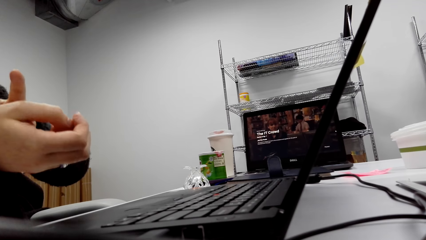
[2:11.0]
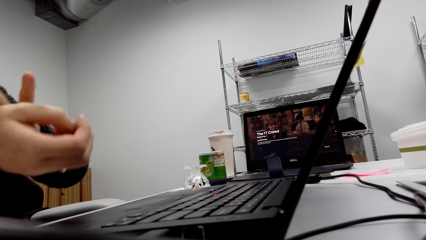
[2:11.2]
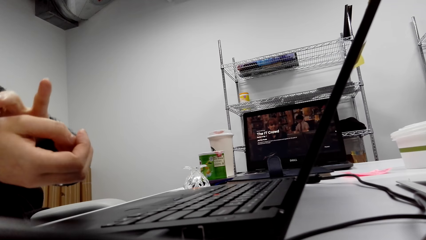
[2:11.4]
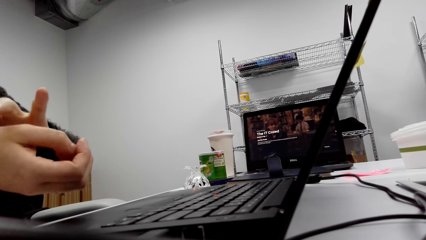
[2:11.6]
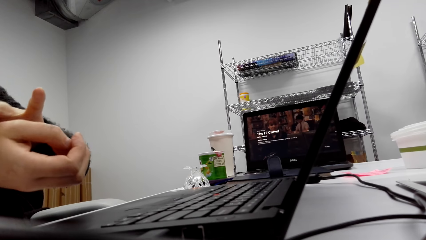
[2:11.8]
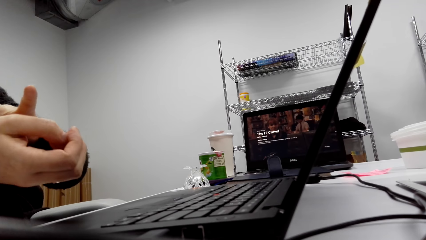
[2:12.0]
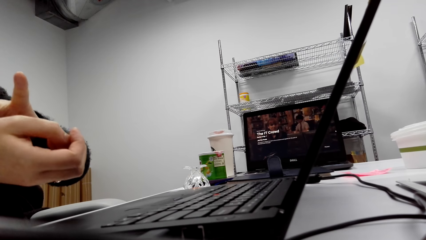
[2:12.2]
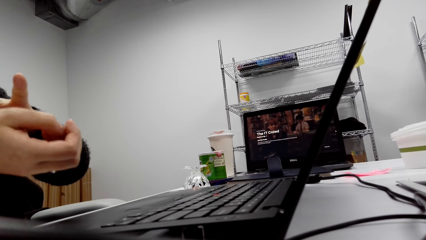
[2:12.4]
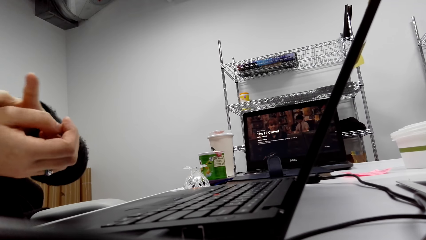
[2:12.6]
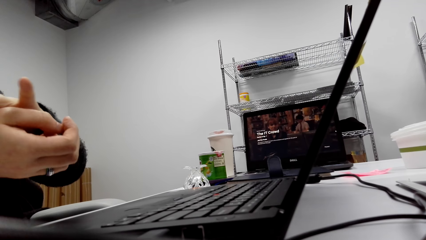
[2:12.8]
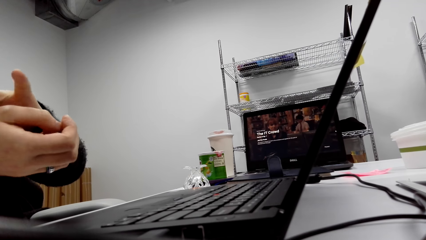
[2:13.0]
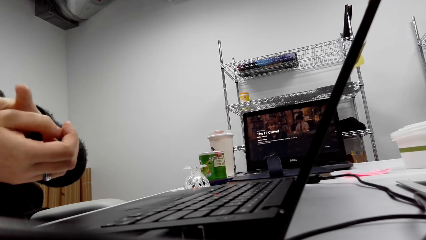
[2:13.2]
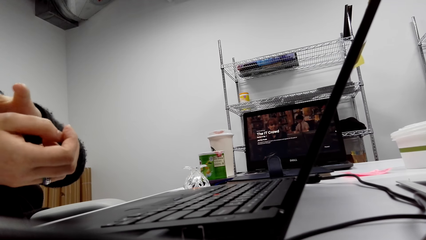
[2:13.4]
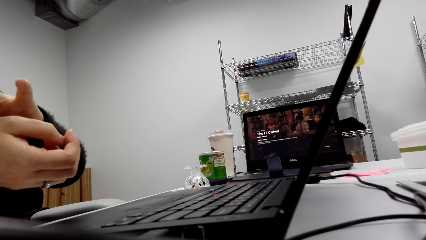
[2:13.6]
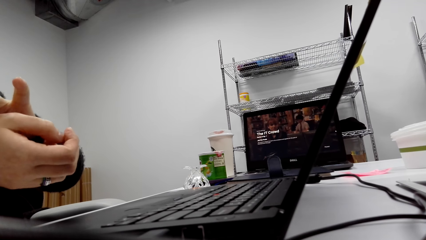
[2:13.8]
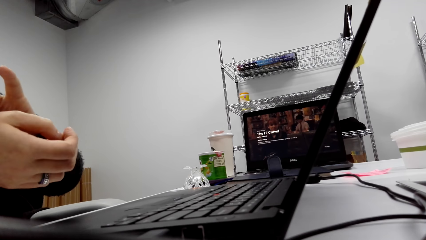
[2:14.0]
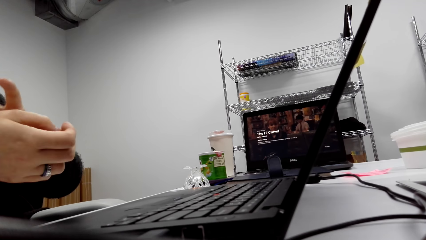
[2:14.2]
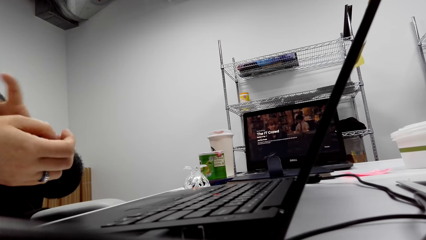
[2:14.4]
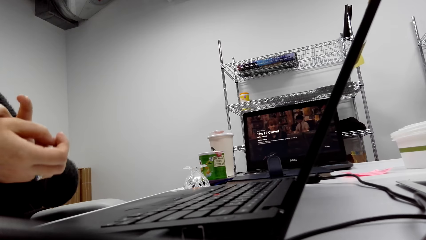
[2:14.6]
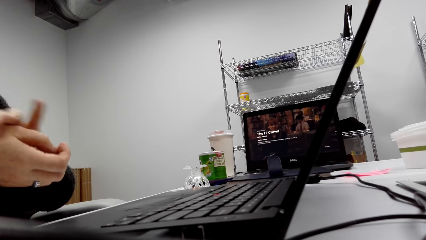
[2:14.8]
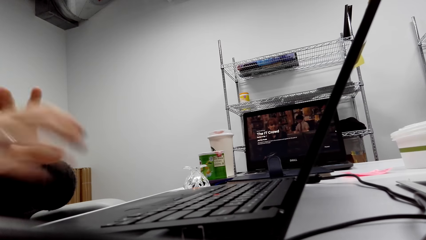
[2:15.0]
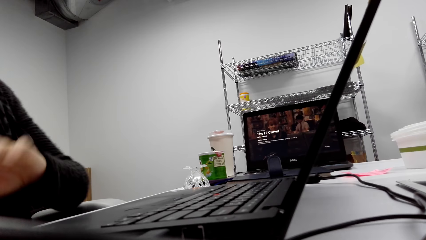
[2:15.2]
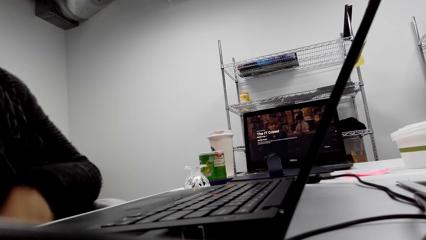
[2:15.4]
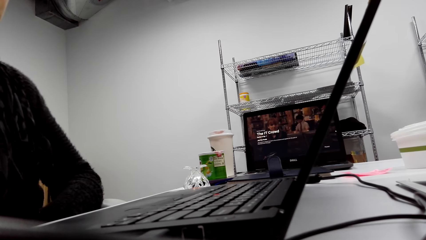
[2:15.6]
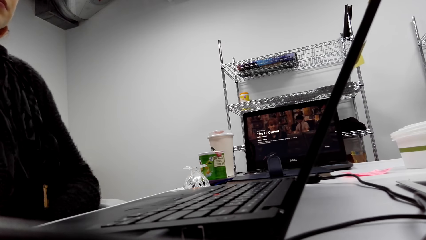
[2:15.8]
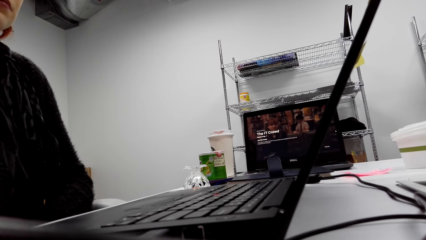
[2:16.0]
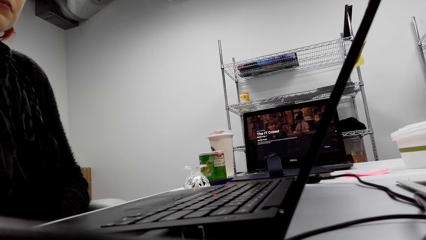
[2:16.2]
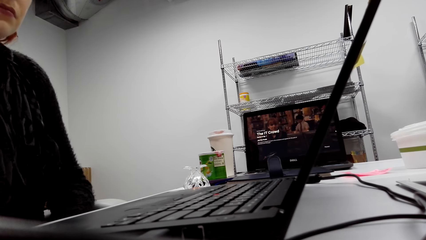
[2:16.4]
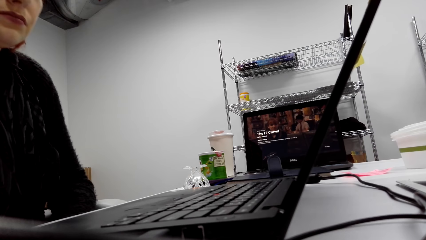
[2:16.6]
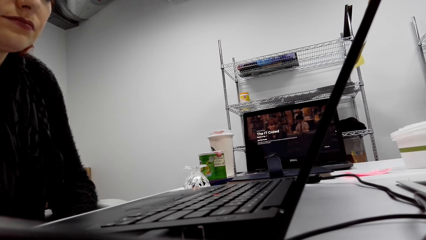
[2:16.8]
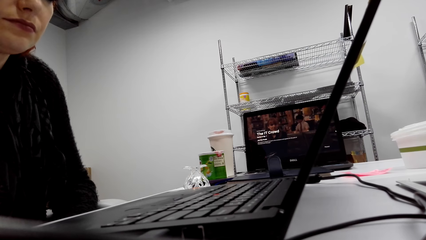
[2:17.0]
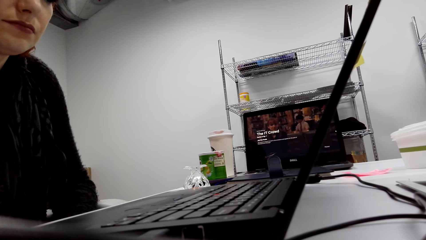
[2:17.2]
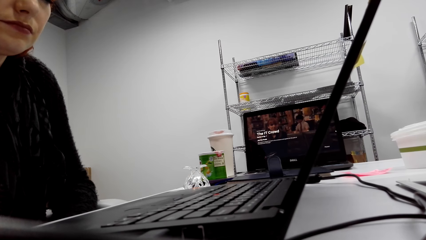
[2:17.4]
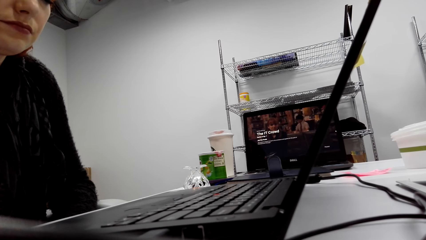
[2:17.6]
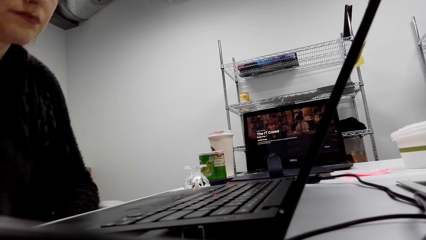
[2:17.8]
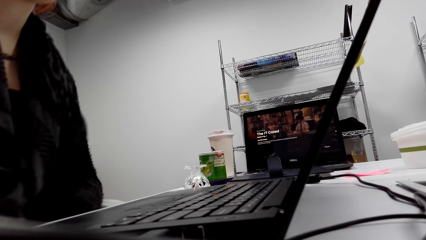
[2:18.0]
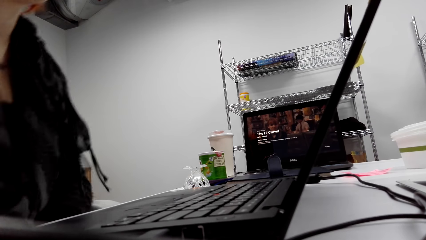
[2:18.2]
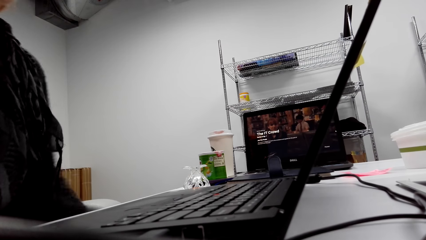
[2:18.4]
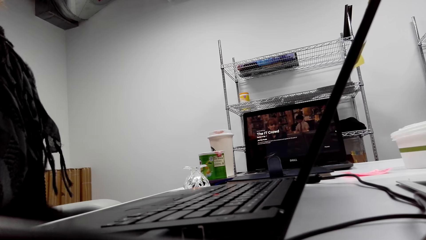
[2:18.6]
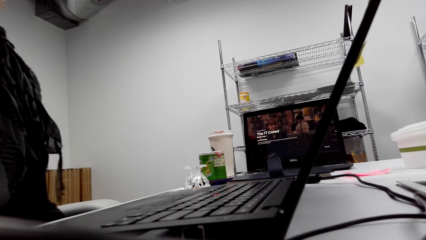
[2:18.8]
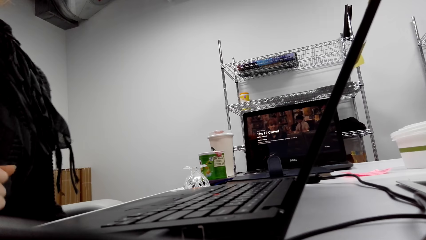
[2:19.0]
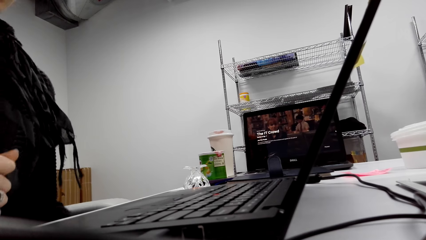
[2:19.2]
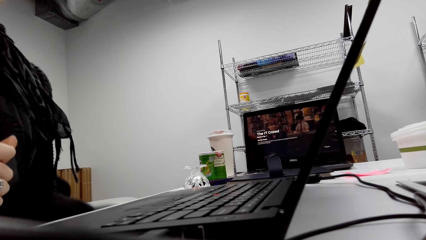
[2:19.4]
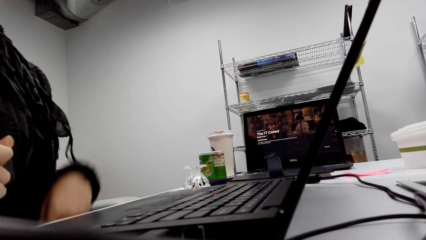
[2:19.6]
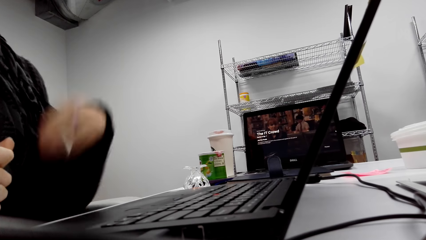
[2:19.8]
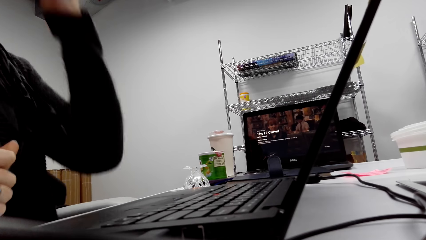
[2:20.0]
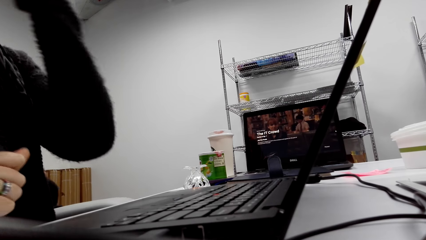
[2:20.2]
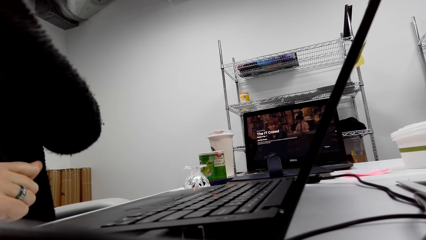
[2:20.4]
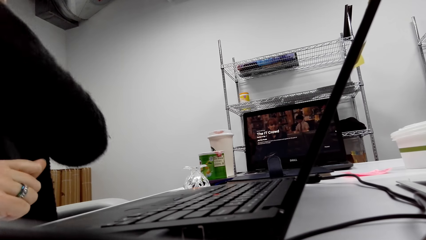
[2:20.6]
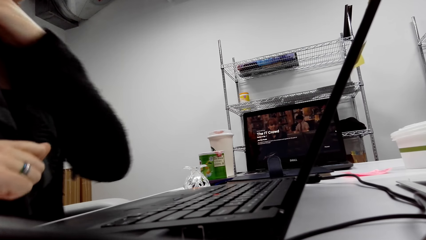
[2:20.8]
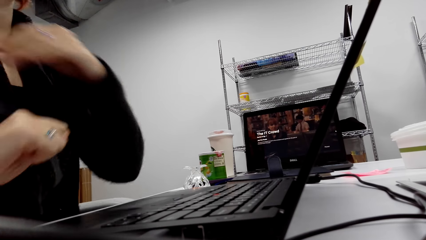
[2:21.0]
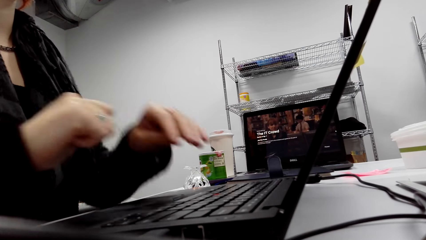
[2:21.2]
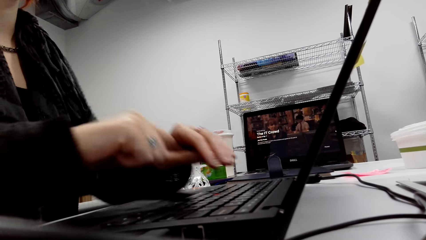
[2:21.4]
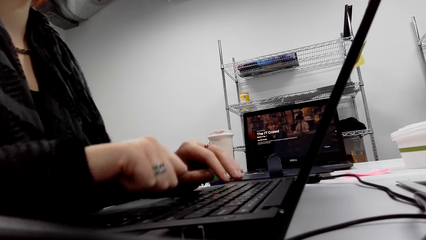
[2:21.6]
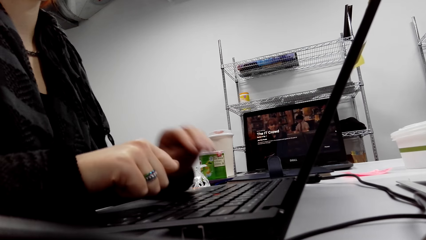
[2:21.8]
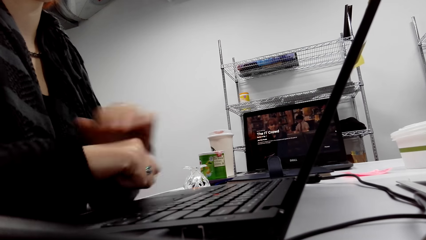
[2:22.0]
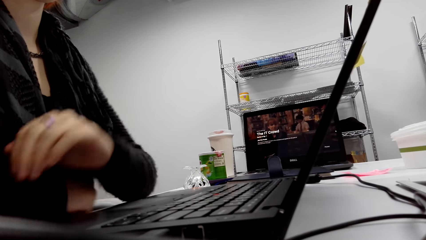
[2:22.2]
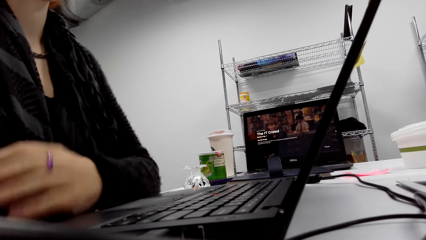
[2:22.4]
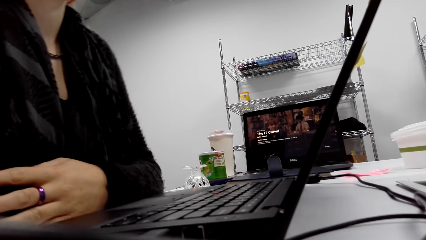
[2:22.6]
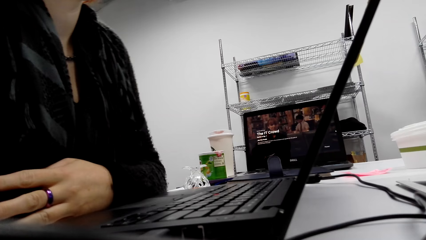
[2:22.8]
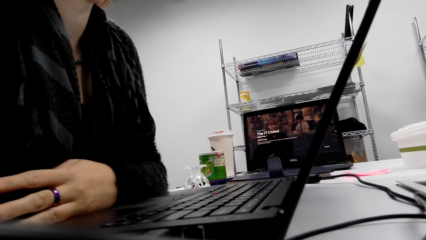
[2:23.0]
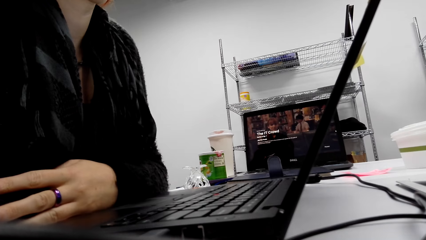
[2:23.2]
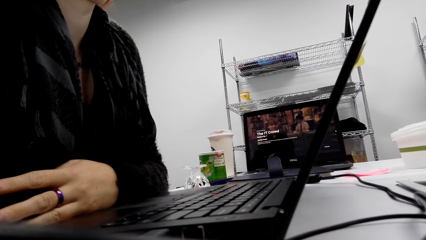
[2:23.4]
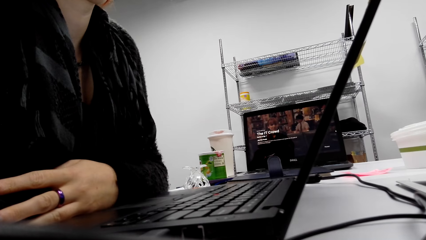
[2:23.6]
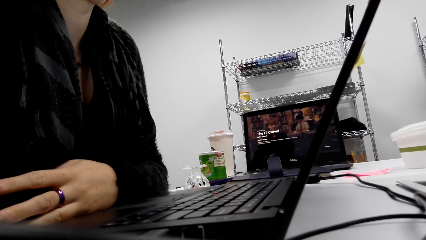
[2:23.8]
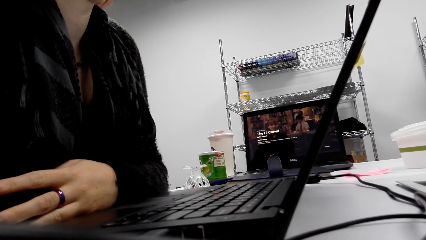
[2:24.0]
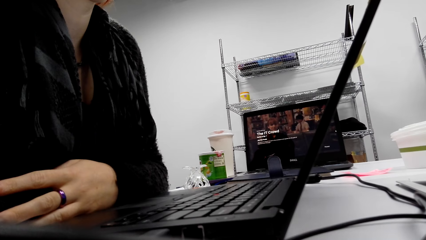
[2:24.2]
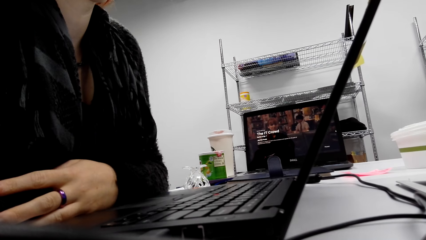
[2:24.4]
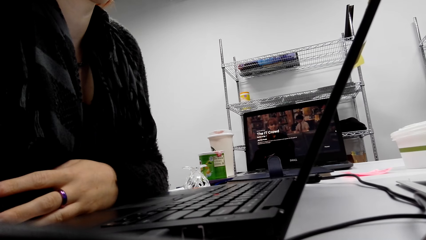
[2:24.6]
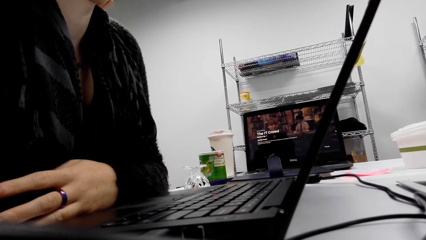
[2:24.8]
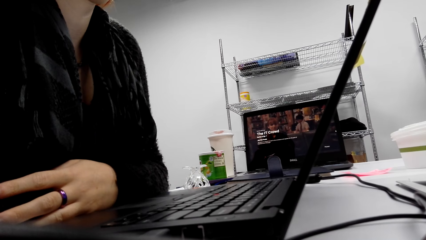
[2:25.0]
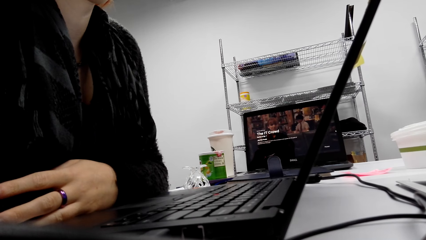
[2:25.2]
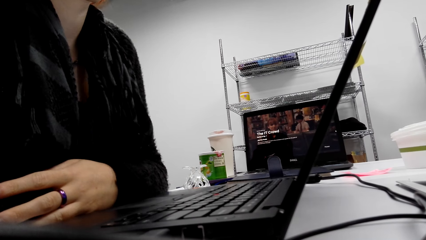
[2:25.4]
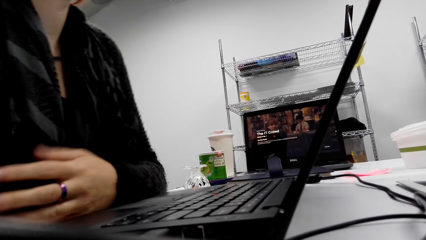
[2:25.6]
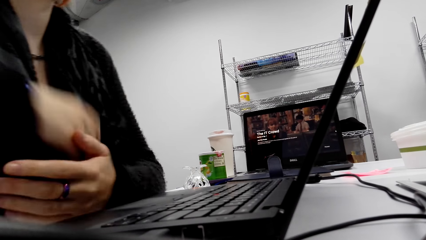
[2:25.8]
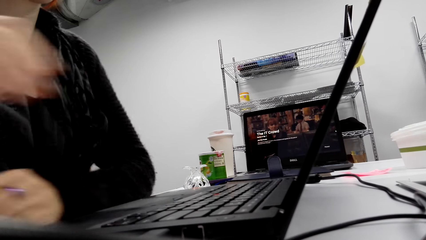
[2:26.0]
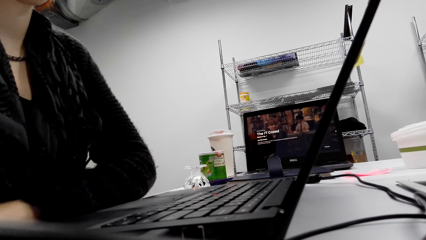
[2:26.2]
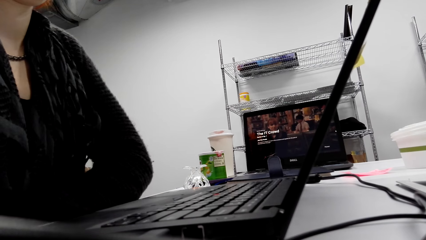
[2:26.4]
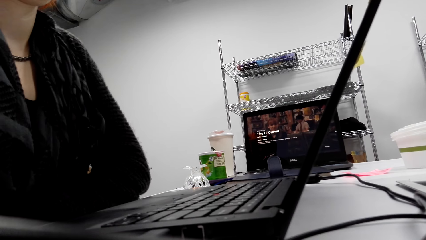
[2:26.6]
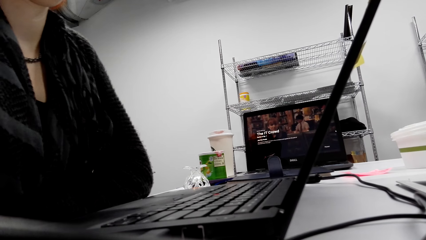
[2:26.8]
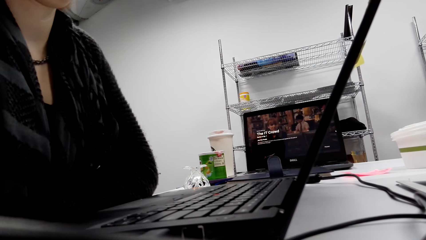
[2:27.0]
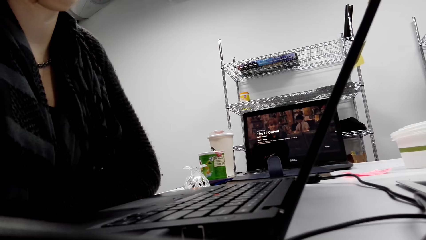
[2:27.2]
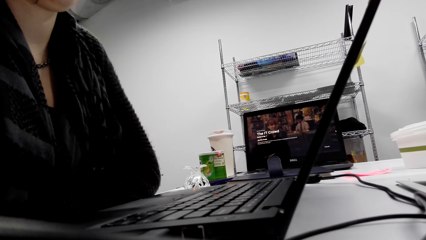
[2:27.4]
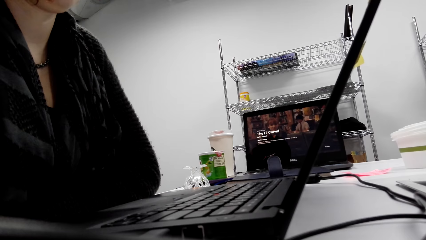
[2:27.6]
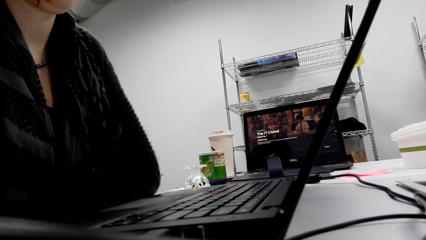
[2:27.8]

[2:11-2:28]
The lady looks at the laptop screen.
